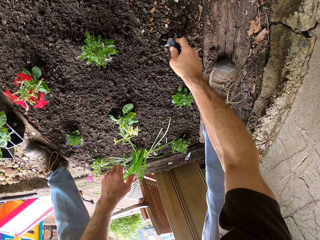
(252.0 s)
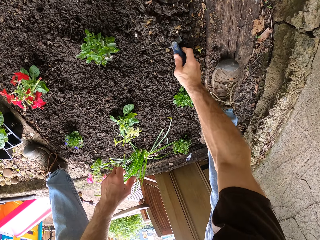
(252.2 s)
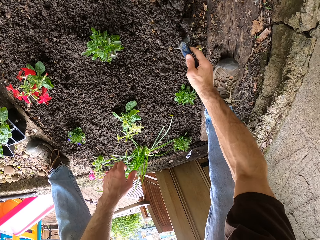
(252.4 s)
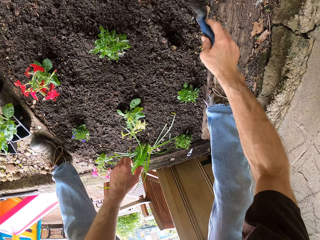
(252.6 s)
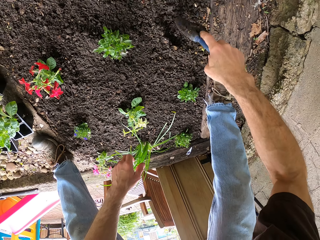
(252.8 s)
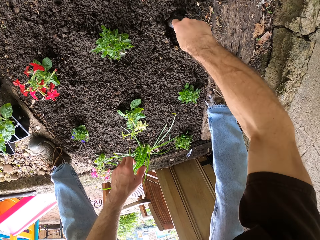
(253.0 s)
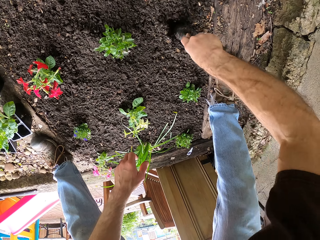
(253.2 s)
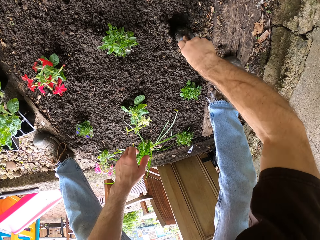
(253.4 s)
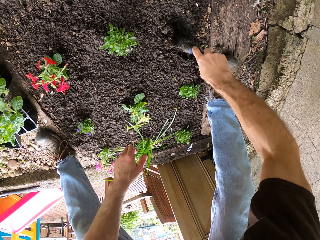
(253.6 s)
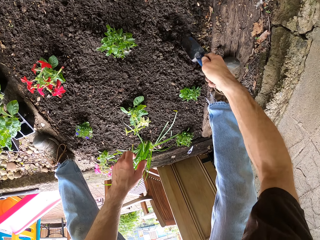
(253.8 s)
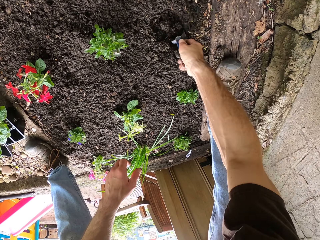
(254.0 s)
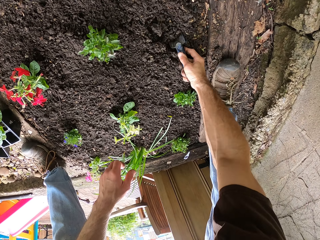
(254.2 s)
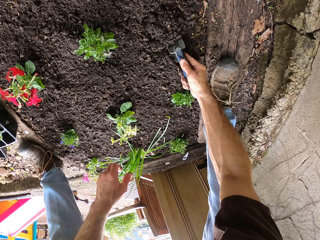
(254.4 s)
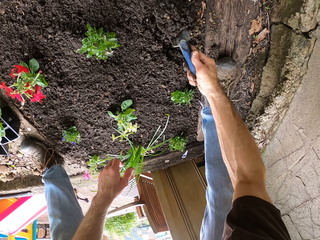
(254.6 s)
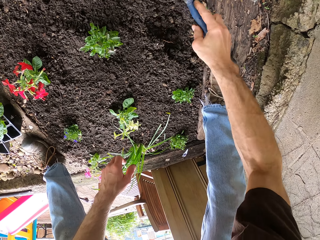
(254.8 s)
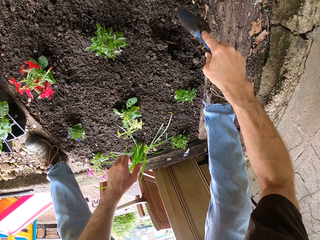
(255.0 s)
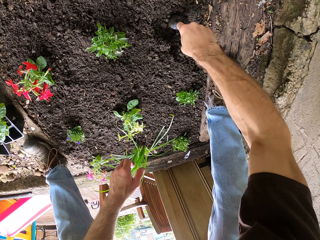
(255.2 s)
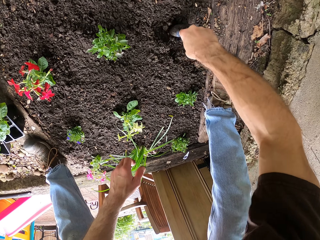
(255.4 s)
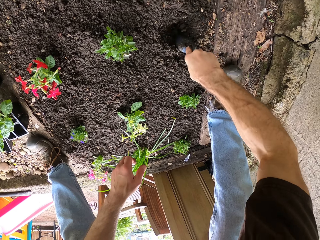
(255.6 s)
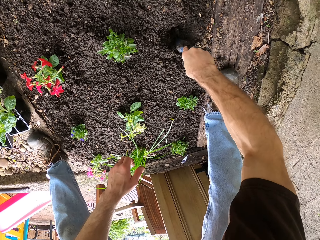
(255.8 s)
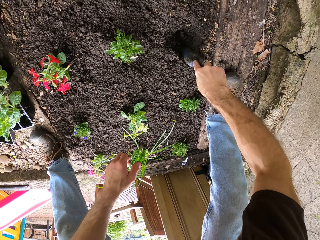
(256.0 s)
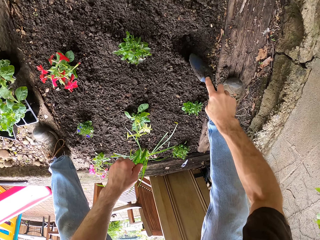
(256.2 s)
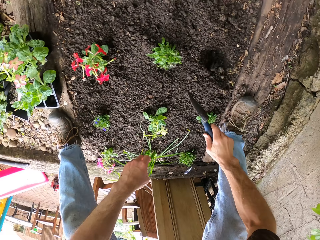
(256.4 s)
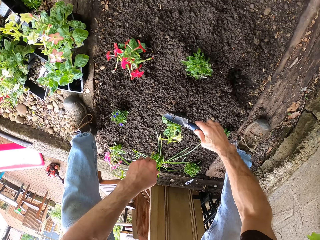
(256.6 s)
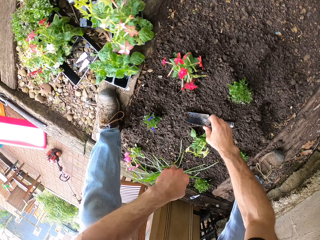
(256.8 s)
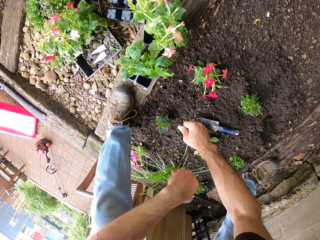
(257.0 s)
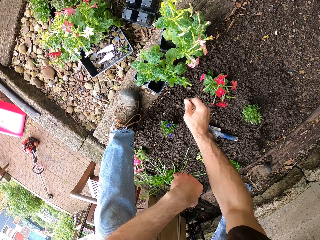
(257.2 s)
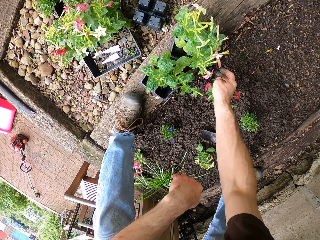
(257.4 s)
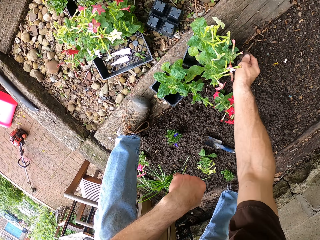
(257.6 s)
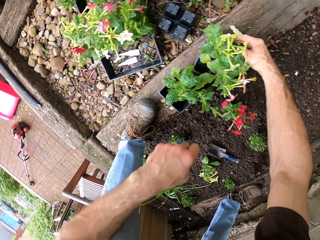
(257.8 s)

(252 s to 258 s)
The camera wearer digs the ground with the trowel. They put the trowel on the ground.

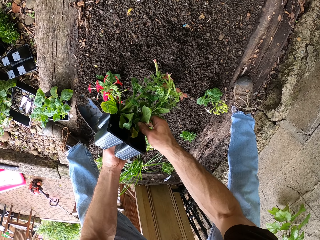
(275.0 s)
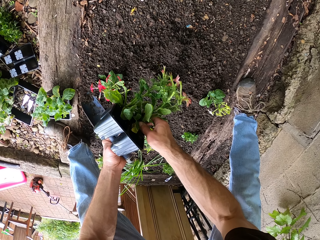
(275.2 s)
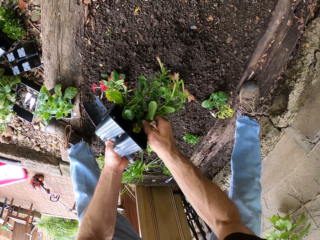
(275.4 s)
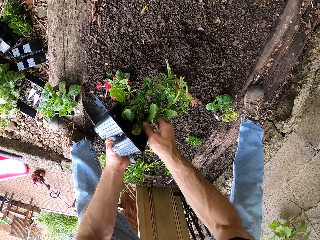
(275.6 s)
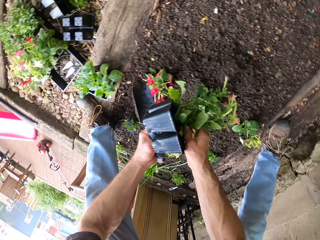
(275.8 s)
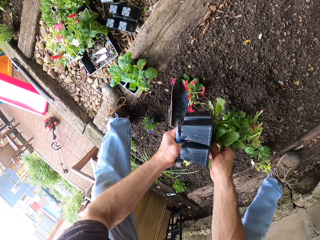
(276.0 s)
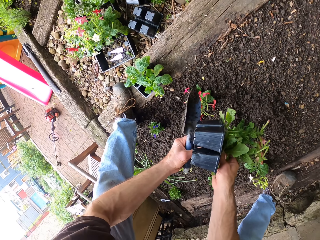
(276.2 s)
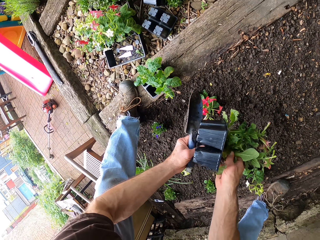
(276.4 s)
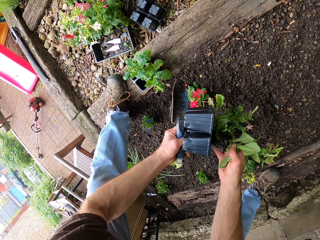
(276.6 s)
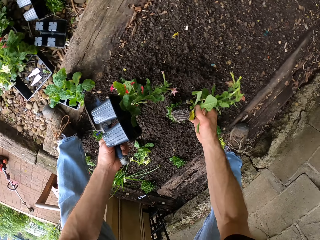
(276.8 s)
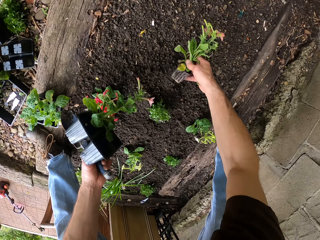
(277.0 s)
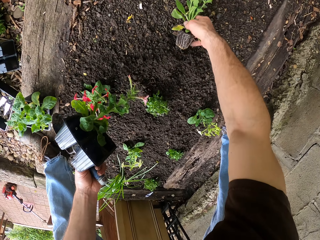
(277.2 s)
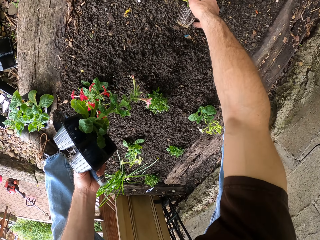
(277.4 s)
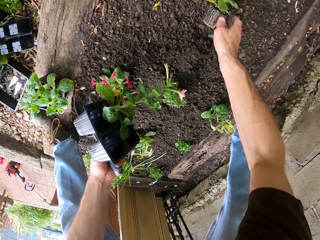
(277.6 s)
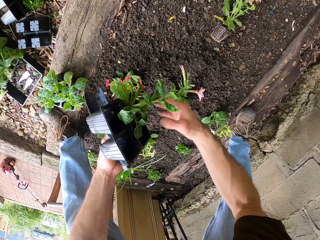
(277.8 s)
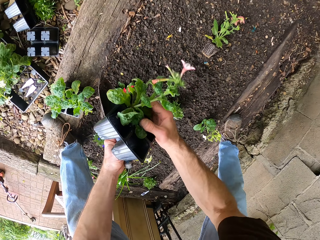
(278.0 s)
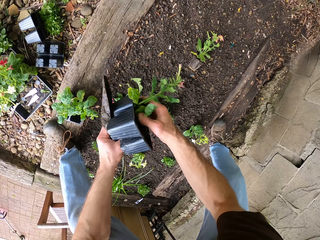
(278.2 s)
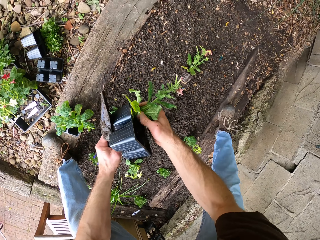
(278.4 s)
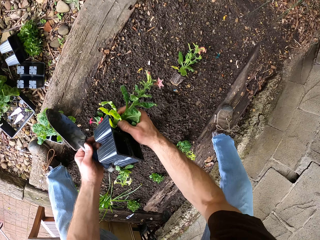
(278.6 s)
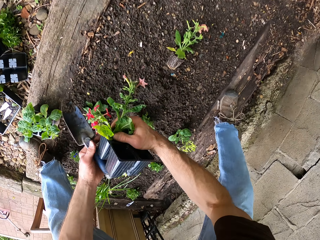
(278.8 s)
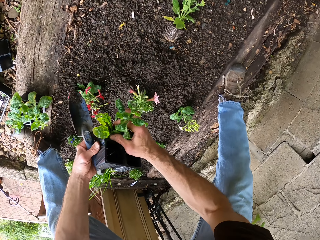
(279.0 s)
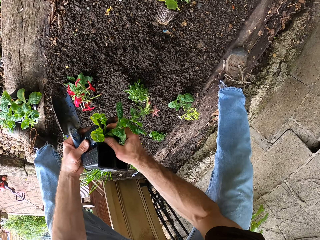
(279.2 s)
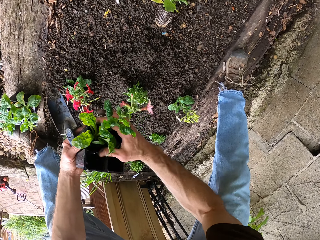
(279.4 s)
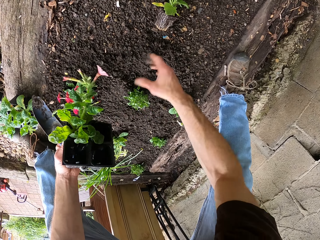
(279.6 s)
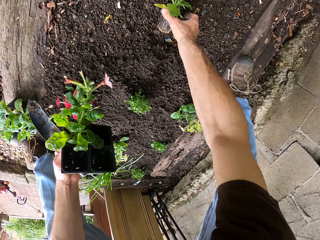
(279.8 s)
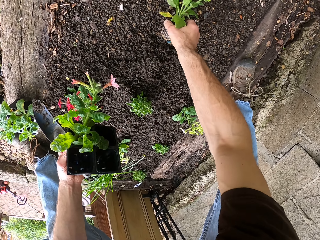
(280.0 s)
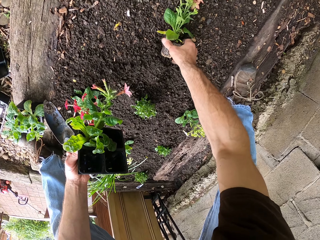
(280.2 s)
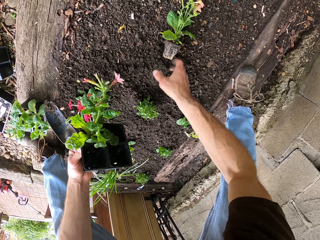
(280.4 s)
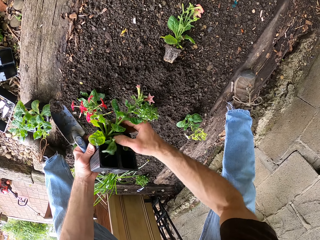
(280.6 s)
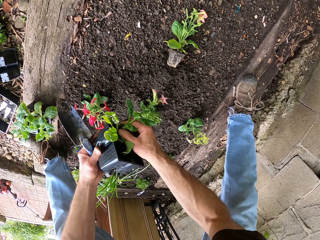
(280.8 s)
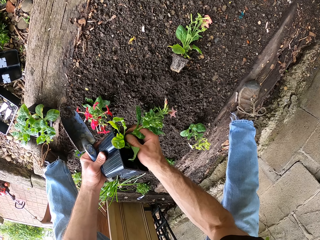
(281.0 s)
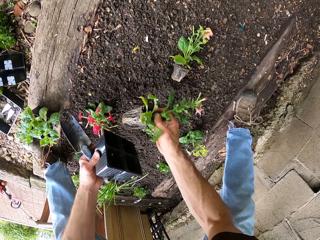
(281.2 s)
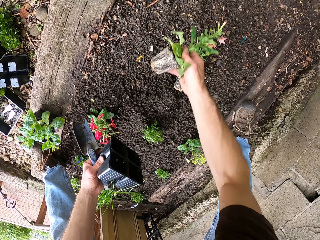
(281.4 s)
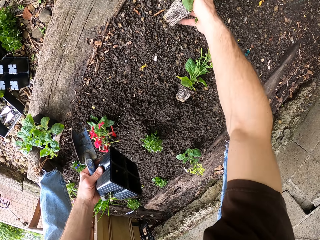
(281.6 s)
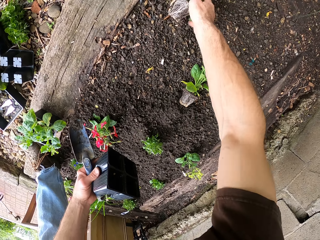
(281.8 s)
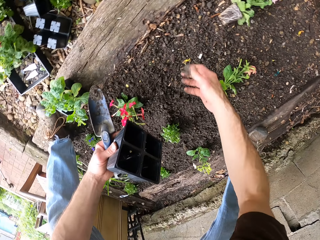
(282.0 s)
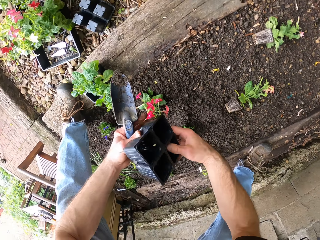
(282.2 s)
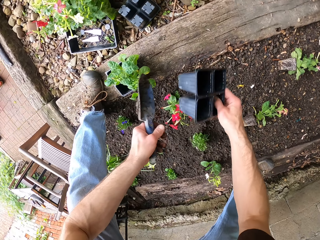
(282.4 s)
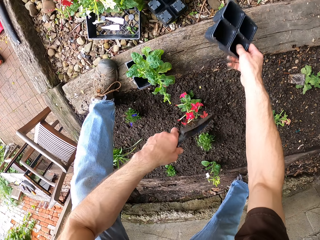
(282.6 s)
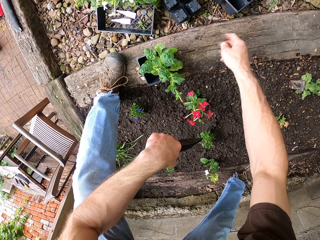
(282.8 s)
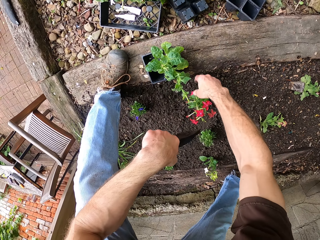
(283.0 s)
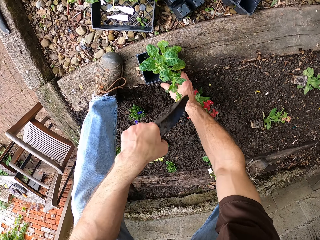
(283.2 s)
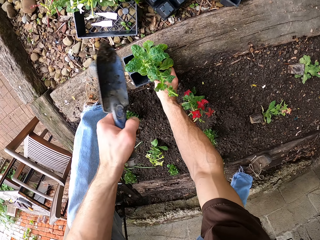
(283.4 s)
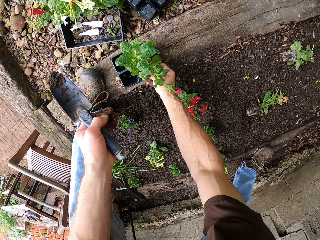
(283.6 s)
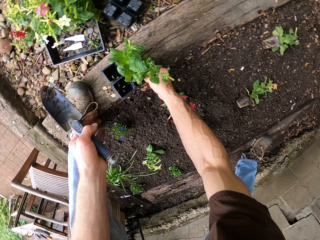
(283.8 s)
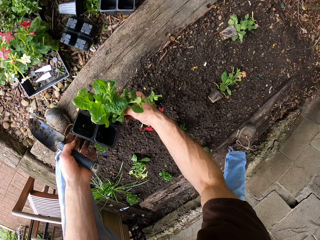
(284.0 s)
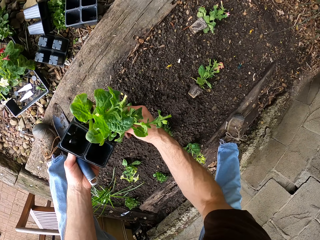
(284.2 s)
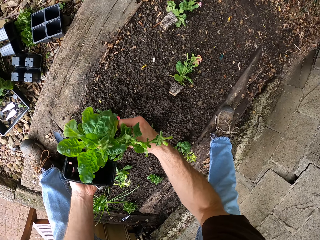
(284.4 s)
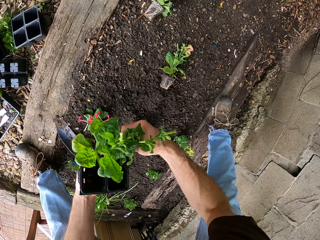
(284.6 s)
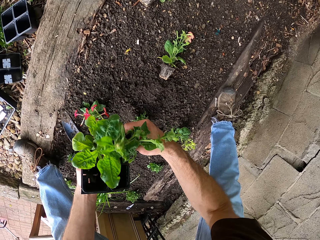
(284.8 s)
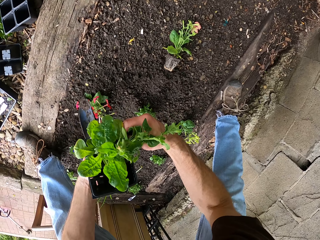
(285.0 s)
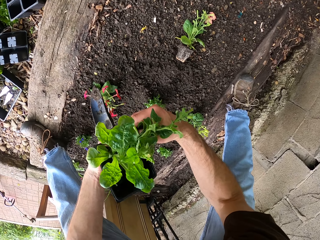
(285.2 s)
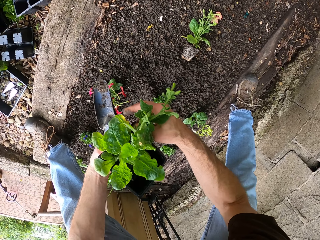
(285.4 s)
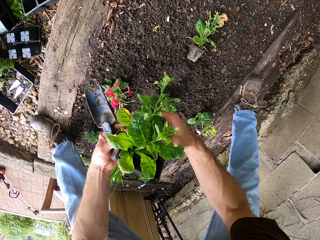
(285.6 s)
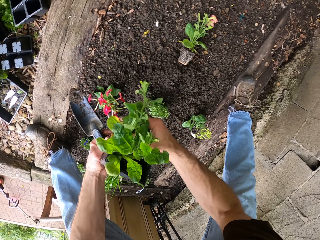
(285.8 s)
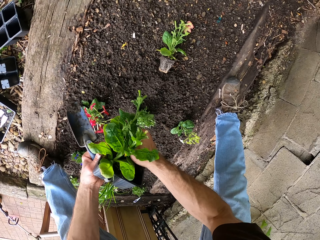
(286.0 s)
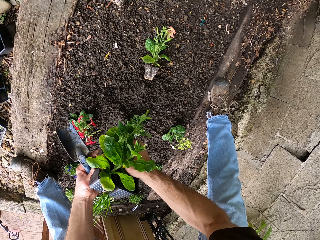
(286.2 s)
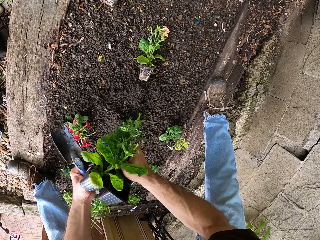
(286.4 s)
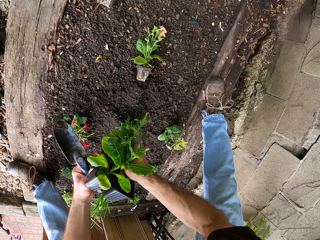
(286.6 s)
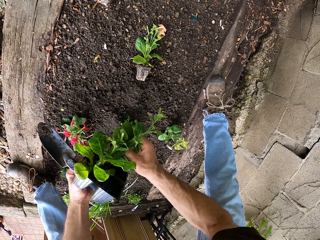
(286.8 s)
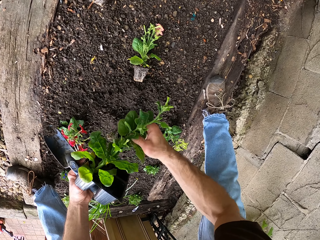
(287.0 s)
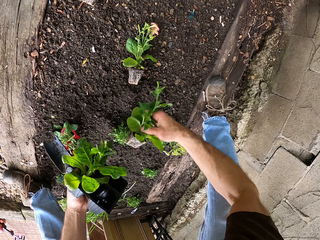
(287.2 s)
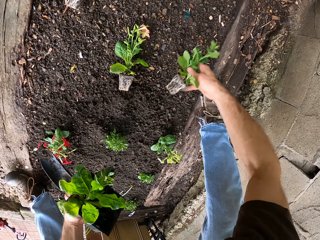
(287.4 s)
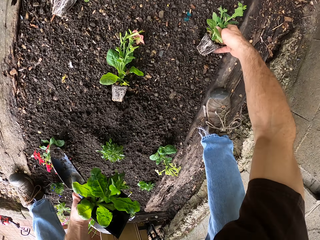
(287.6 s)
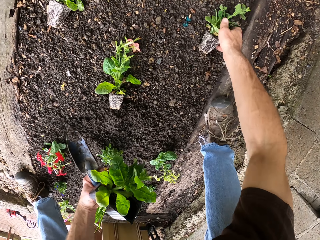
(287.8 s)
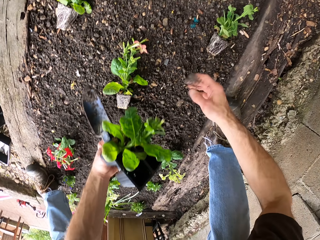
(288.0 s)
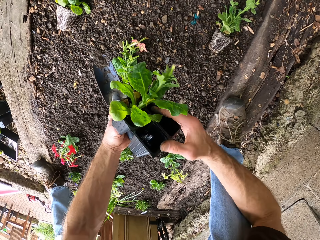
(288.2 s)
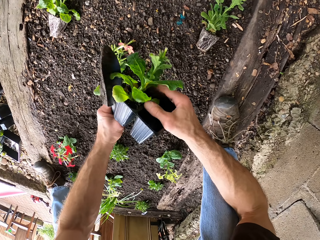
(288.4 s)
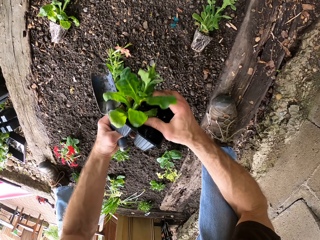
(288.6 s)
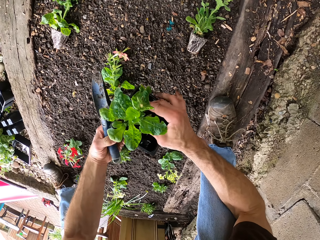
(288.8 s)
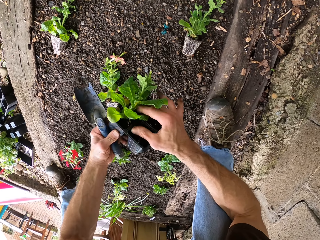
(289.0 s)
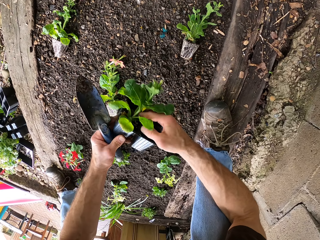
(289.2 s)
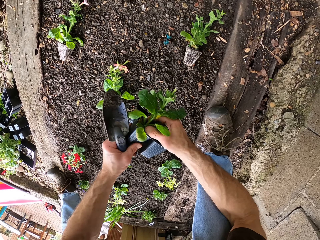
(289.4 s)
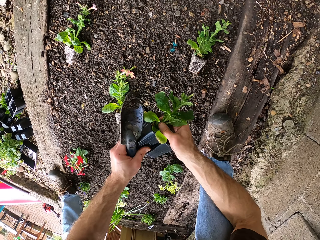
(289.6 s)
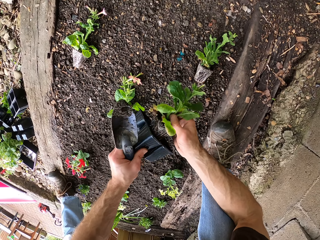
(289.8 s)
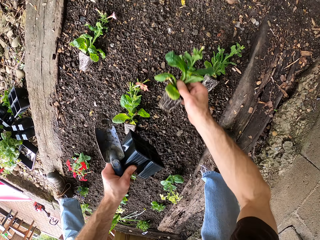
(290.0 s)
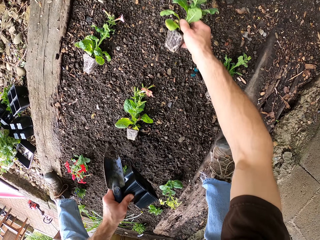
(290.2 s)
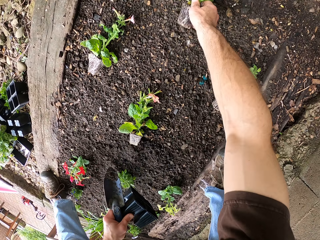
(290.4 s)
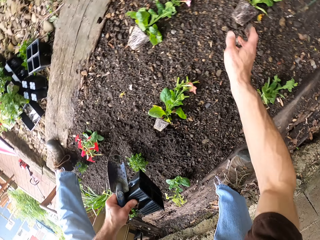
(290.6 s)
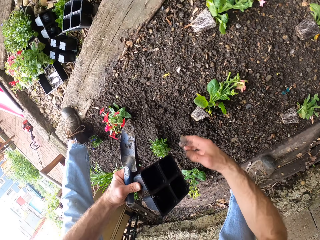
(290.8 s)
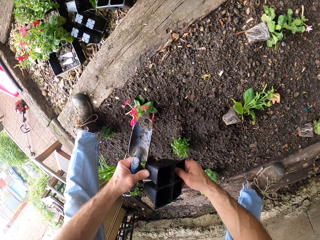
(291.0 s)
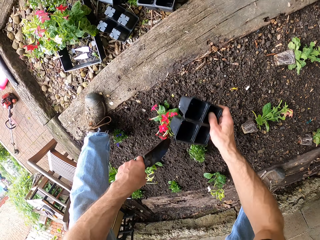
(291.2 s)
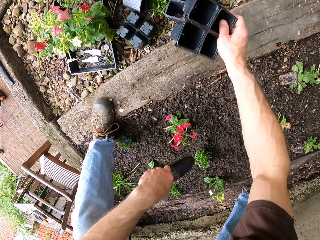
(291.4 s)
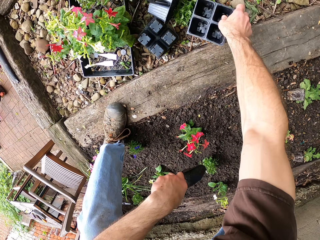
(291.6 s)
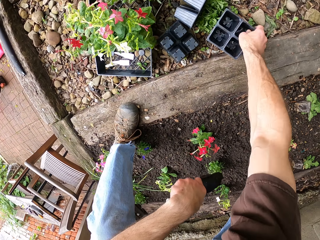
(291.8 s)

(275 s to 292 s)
The camera wearer removes the flower from the bedding. They pick a flower. They drop the flower on the ground. They extend the flower. They remove another flower from the bedding. They drop the flower on the ground. They pick another flower. They drop the bedding on the ground. They pick the flower from the ground. They remove the flower from the bedding. They put the flower on the ground. They remove the second flower from the bedding. They put the flower on the ground.
